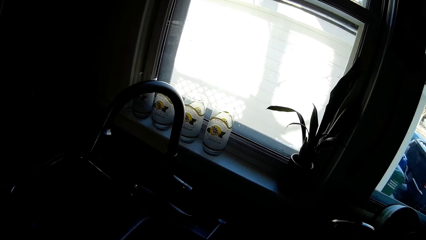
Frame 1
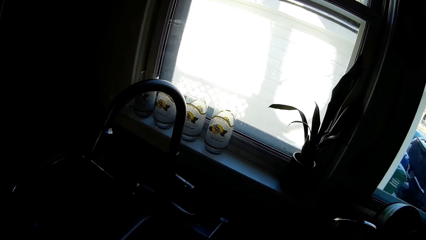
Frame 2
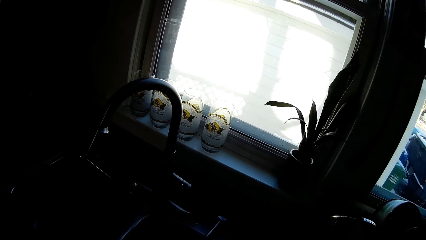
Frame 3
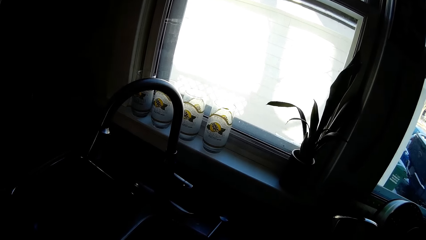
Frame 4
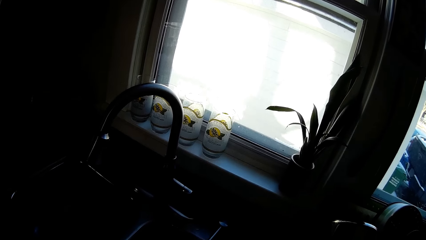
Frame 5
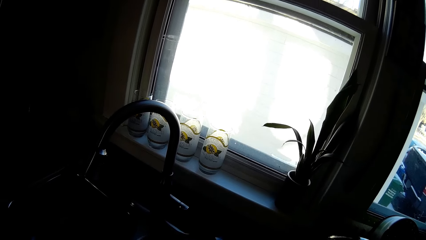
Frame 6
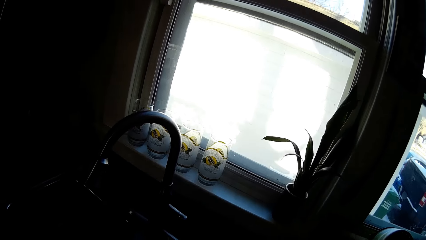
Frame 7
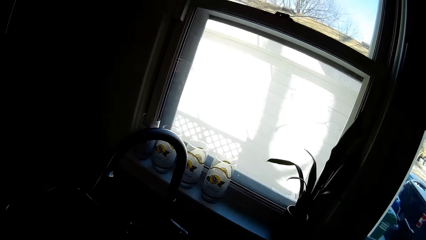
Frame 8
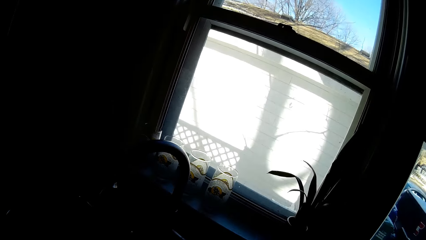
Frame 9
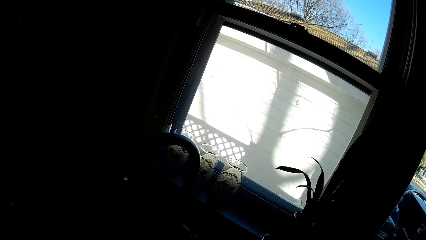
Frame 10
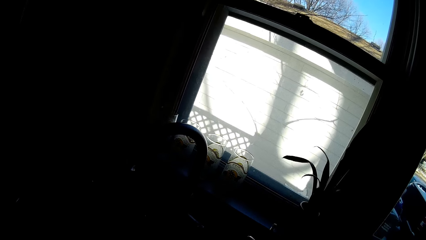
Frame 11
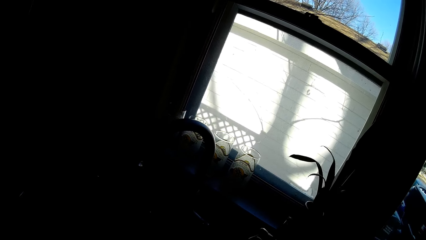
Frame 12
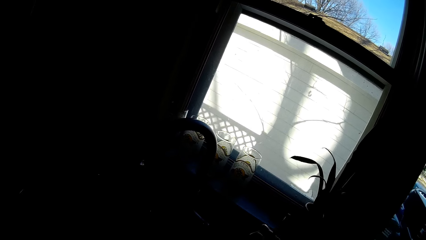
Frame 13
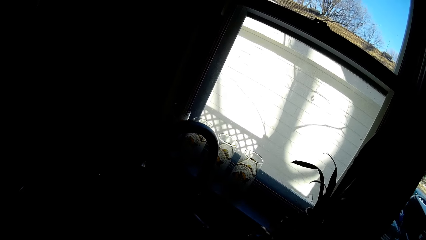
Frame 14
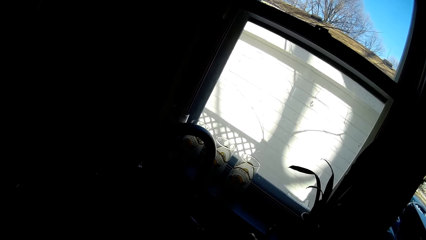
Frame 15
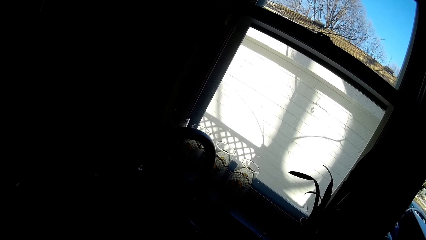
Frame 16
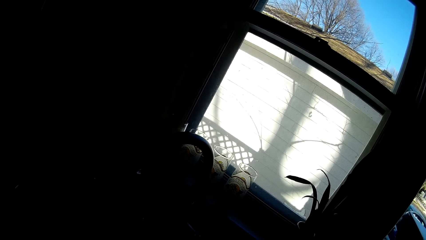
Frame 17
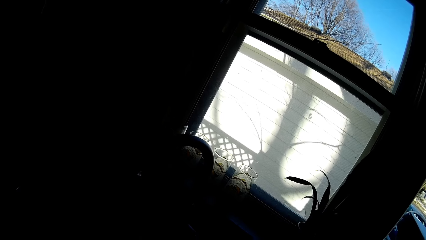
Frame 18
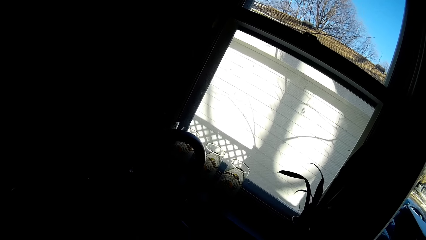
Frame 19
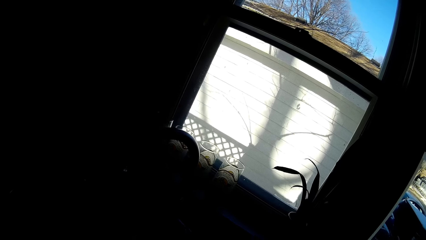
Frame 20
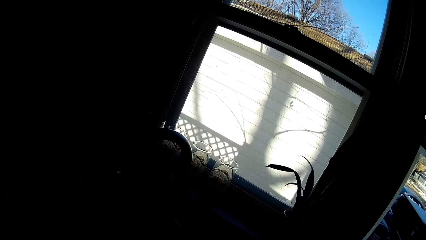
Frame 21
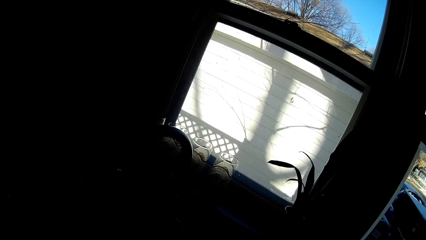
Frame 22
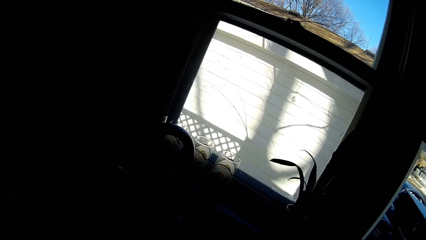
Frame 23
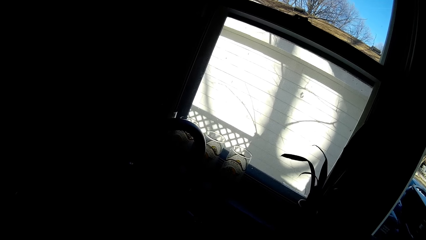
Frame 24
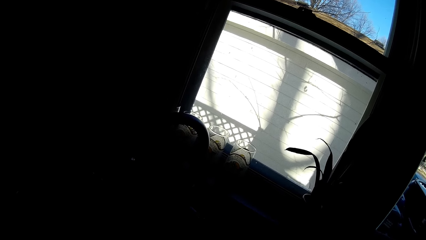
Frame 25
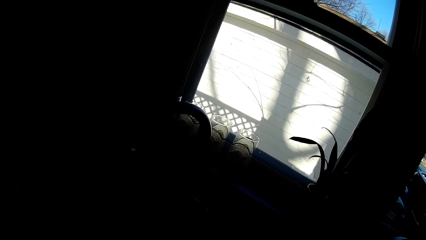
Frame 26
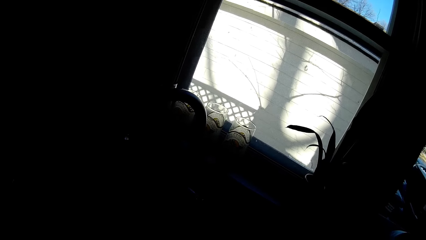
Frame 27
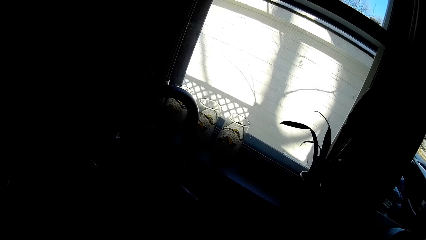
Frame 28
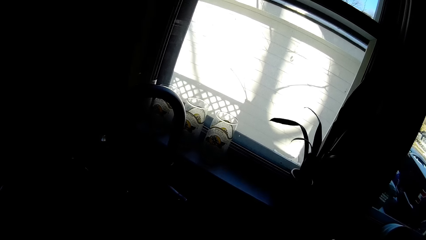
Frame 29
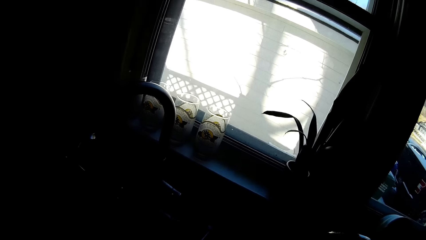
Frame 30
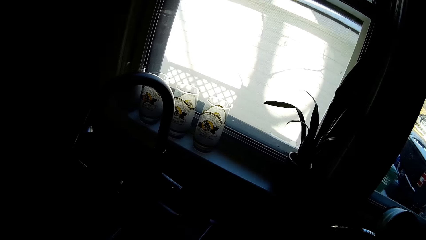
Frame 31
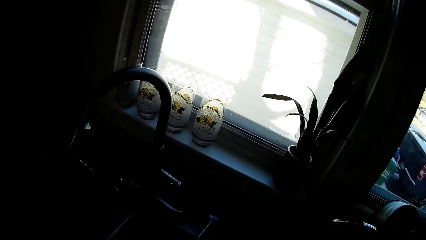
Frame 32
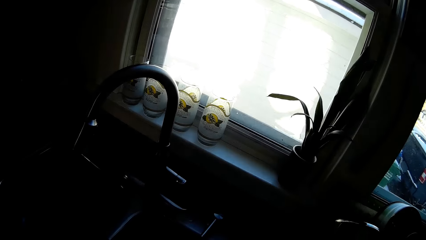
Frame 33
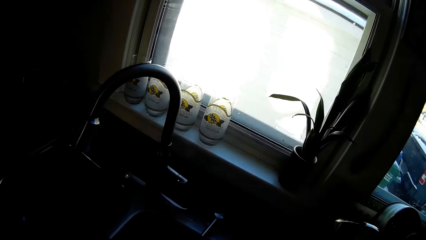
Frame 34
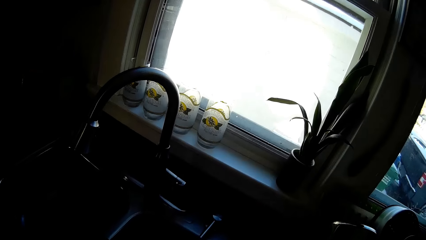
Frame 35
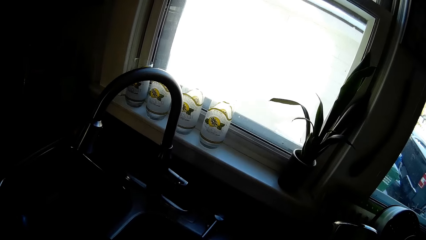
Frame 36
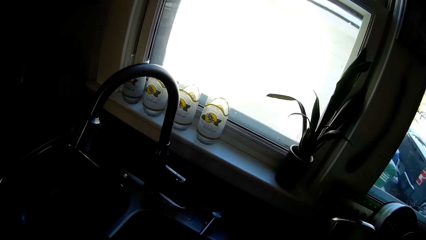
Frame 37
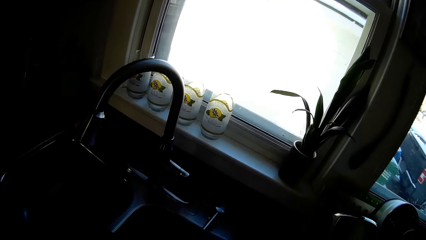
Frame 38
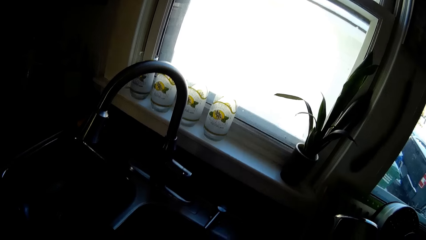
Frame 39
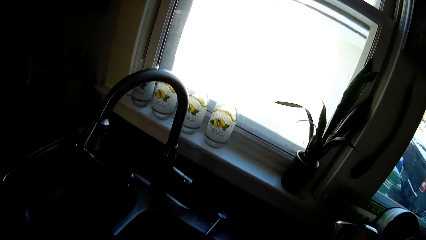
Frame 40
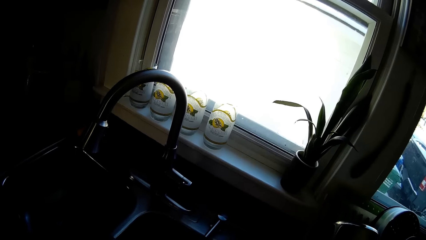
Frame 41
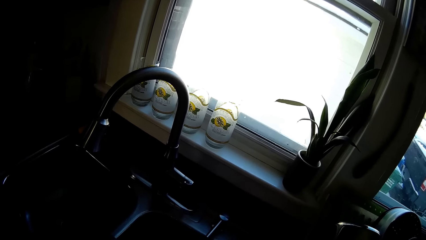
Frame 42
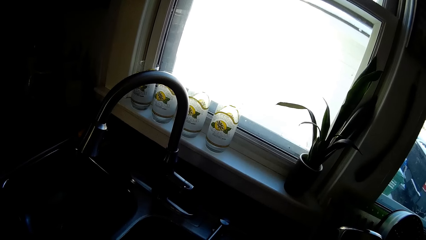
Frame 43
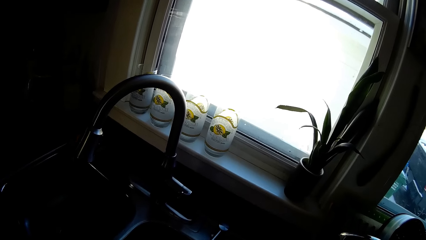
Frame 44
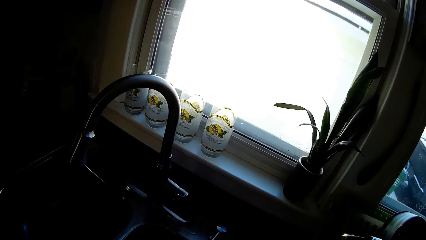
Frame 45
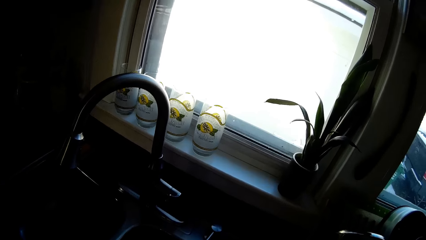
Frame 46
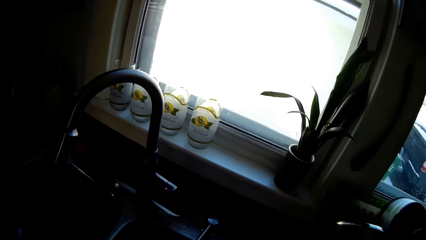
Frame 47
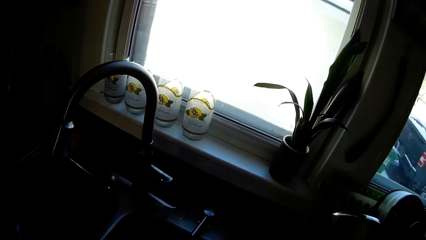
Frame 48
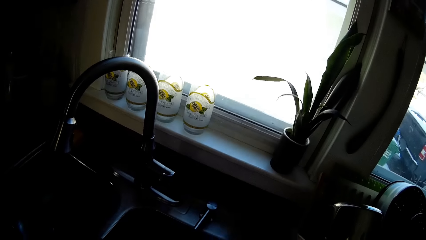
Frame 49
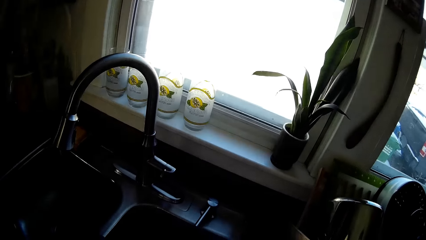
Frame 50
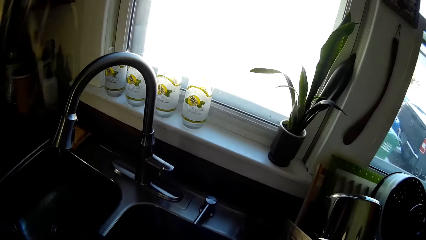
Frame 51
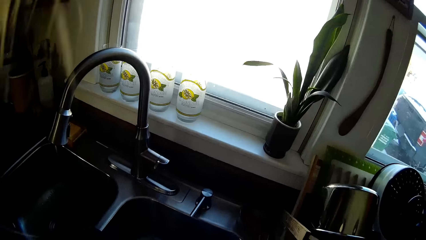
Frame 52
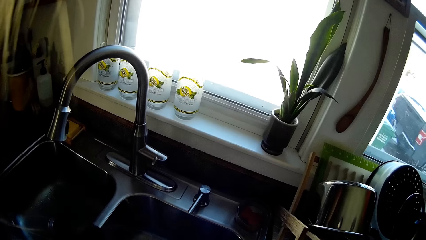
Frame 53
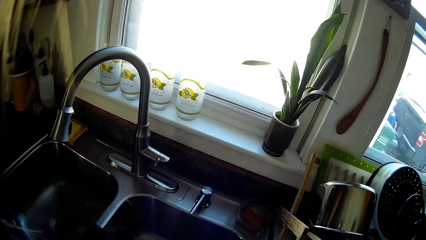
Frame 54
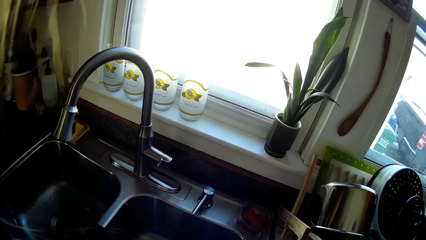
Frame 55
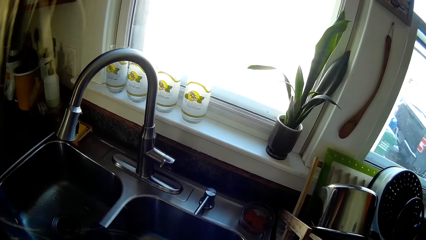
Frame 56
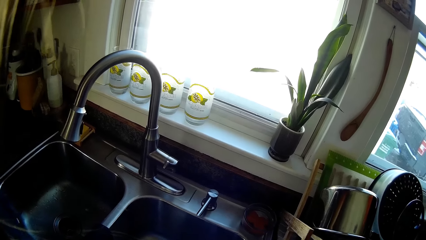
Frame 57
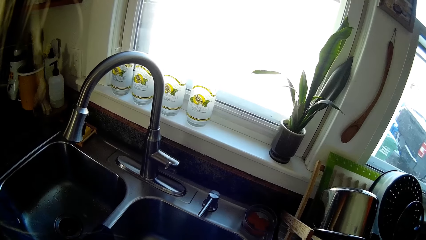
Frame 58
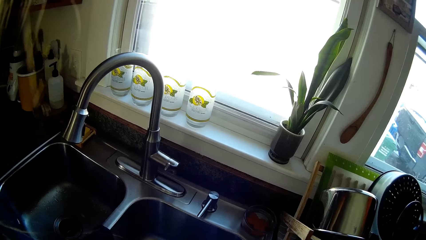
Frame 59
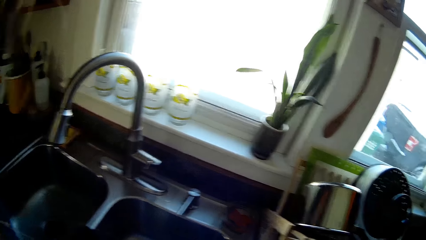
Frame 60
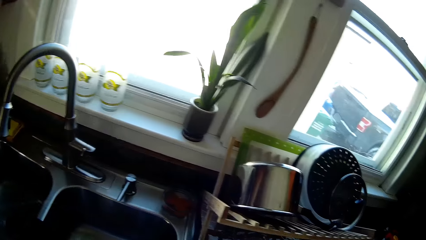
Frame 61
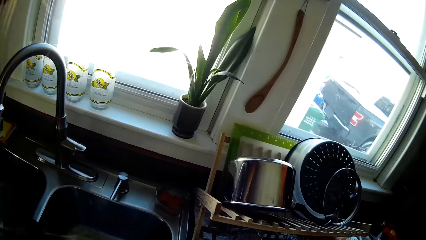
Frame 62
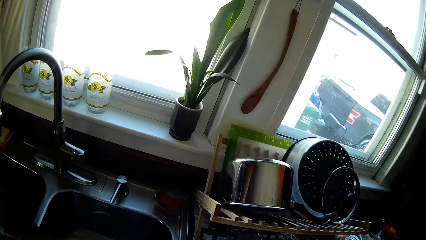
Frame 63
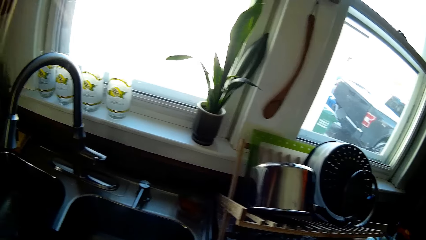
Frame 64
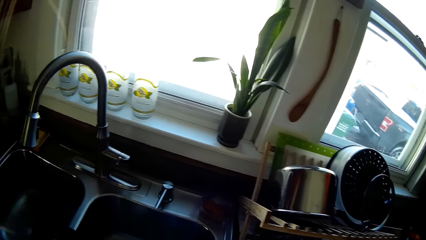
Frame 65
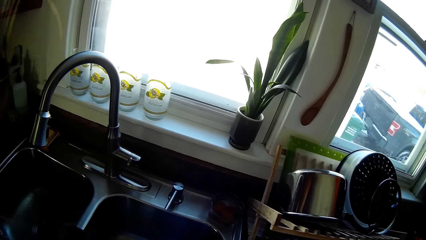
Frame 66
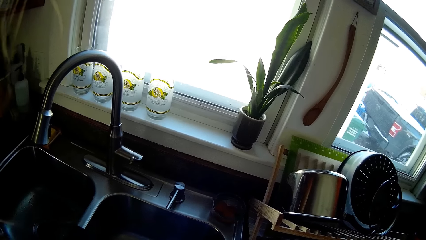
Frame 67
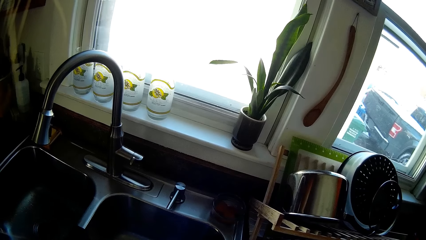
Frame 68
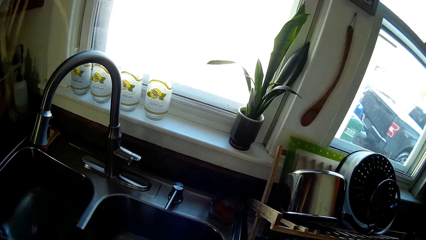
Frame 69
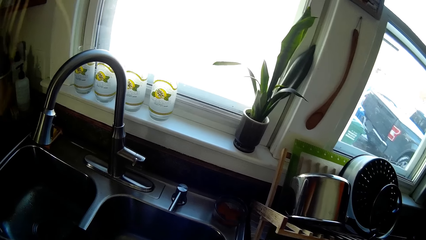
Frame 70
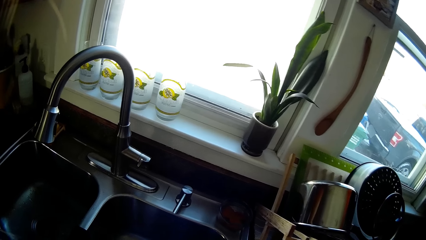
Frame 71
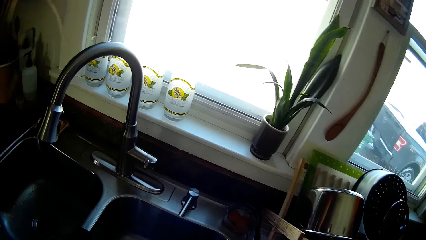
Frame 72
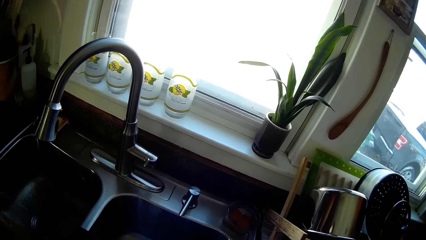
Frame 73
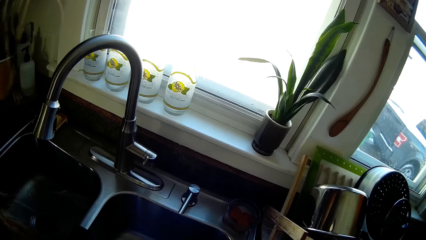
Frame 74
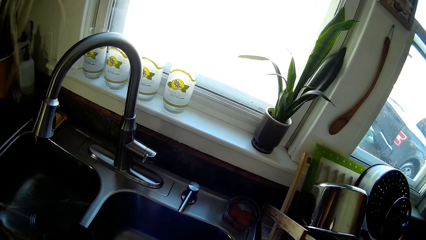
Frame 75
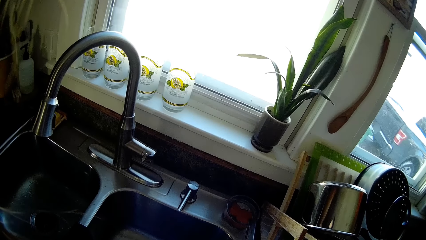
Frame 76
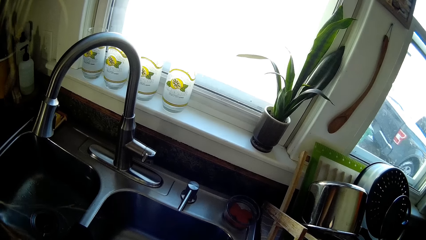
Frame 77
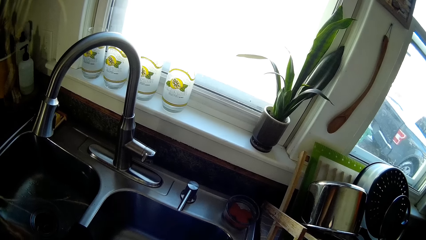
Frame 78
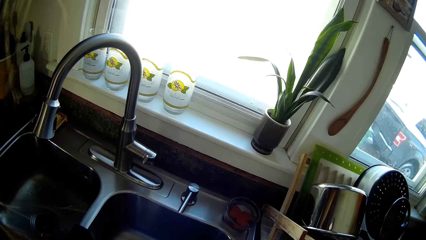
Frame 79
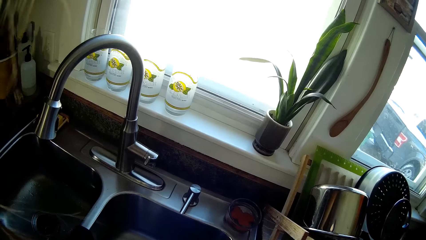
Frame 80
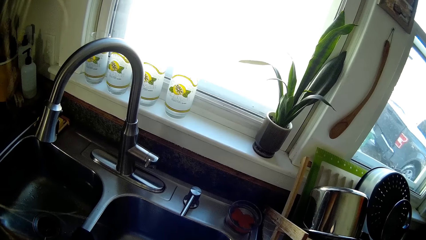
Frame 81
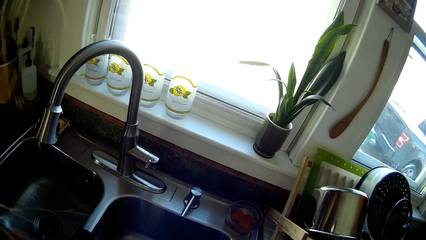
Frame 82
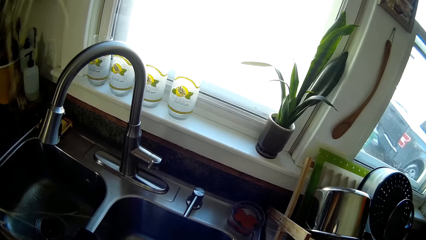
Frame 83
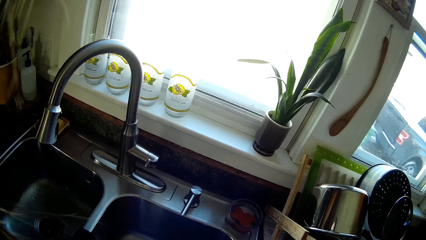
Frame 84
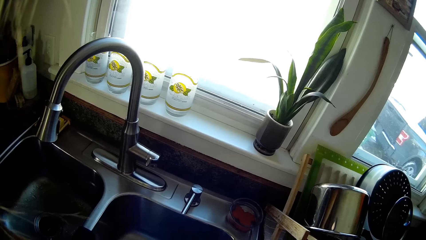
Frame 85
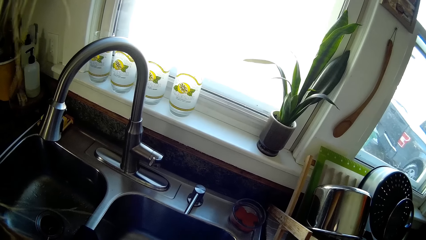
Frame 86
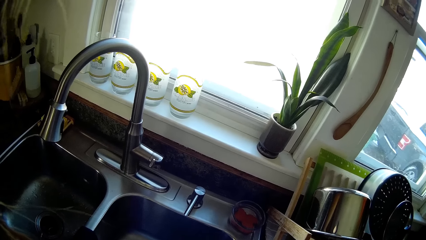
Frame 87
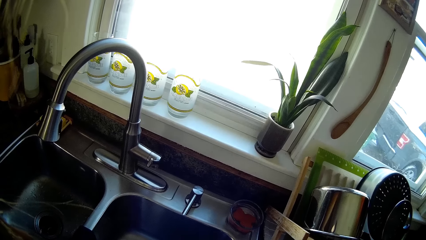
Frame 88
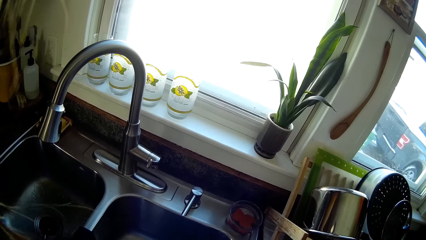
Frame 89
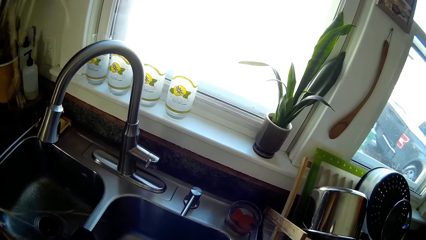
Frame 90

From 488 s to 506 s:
The camera wearer shakes a bottle in her right hand. She fixes something.
